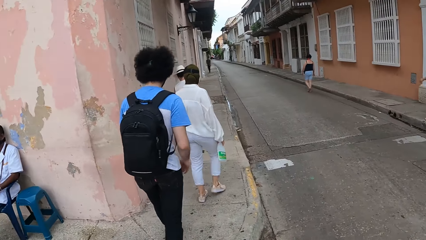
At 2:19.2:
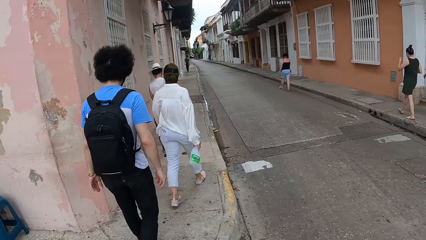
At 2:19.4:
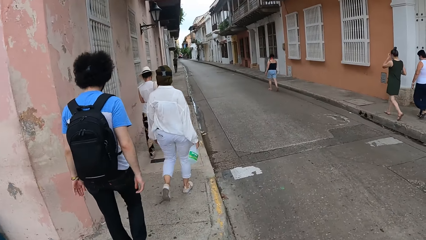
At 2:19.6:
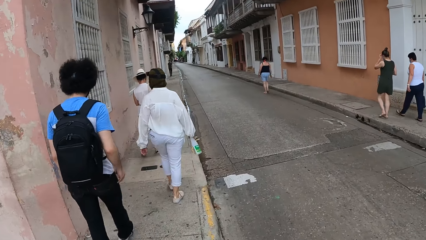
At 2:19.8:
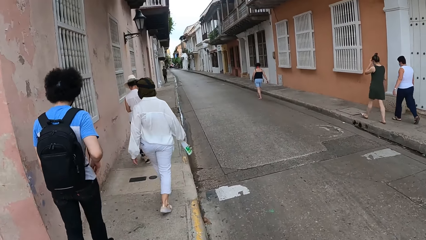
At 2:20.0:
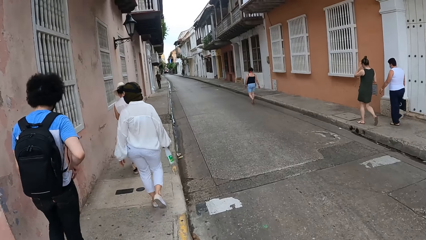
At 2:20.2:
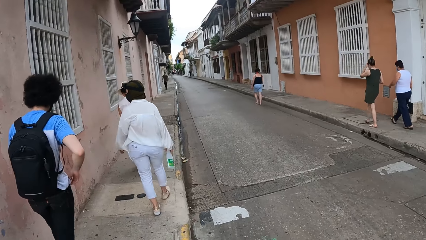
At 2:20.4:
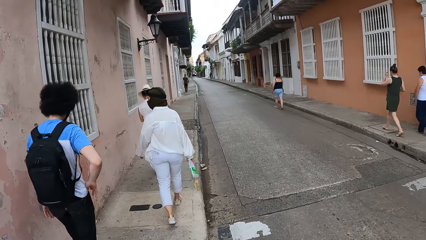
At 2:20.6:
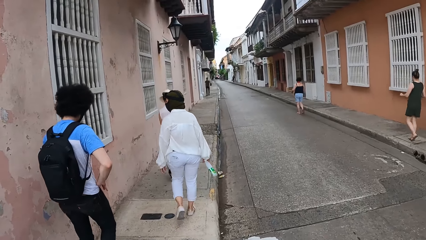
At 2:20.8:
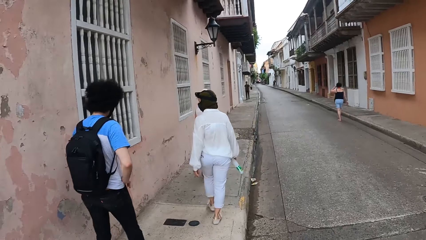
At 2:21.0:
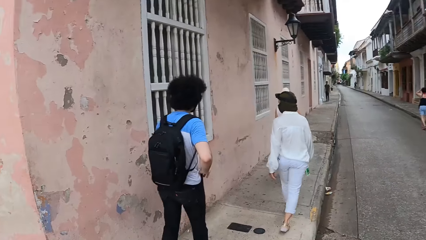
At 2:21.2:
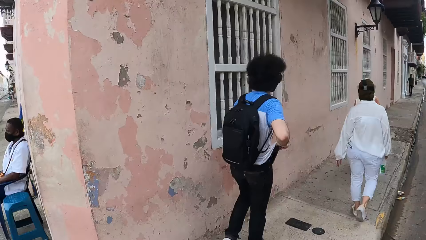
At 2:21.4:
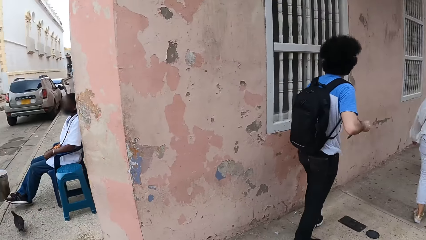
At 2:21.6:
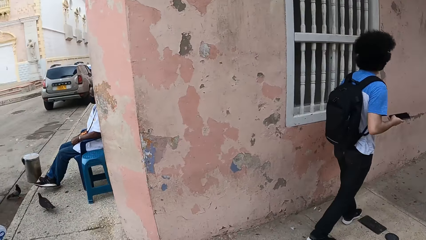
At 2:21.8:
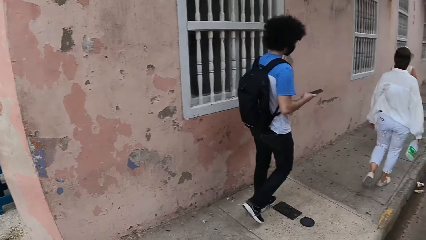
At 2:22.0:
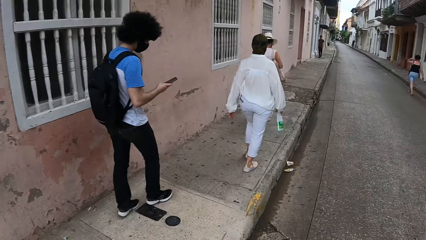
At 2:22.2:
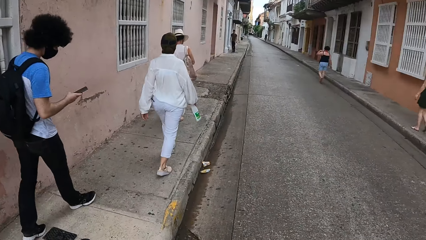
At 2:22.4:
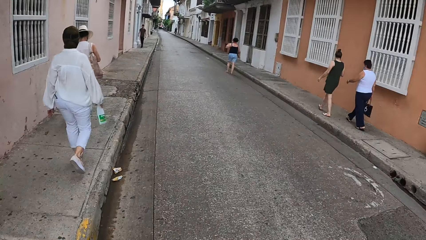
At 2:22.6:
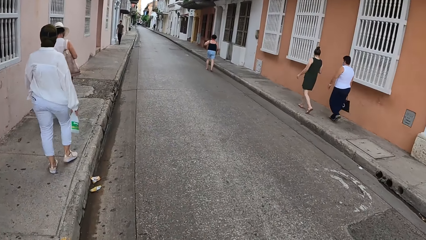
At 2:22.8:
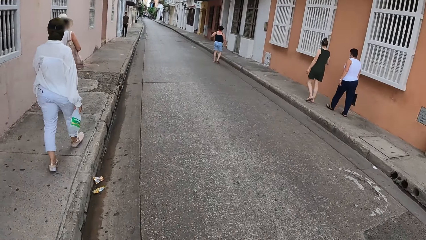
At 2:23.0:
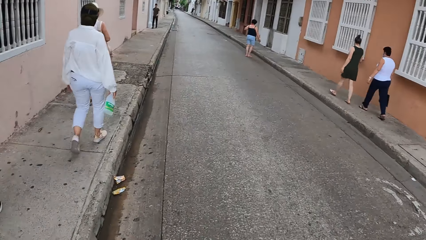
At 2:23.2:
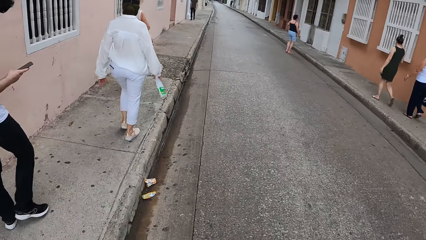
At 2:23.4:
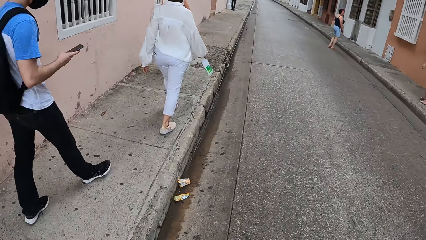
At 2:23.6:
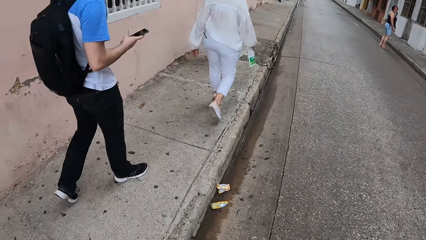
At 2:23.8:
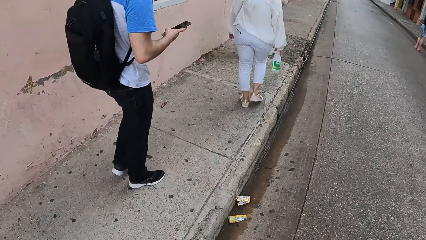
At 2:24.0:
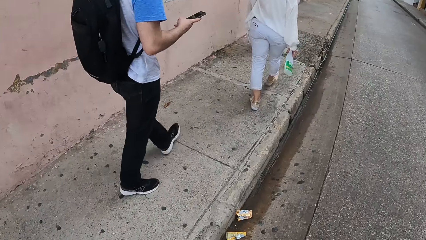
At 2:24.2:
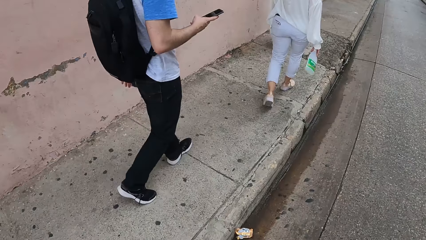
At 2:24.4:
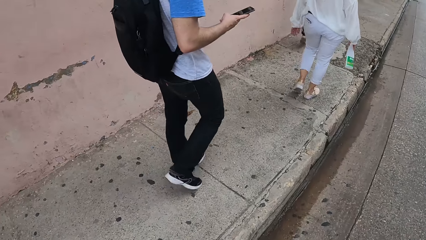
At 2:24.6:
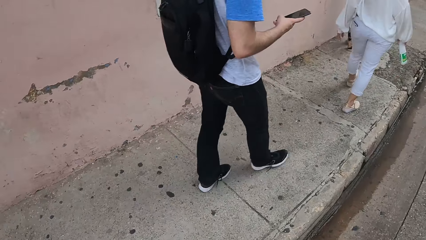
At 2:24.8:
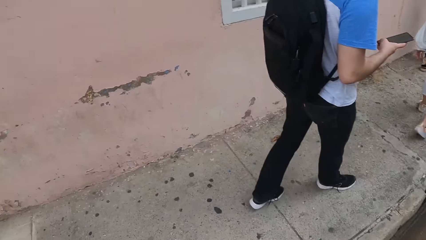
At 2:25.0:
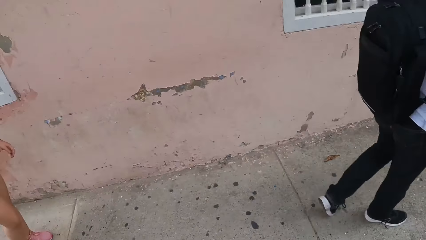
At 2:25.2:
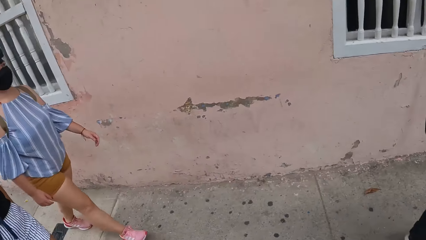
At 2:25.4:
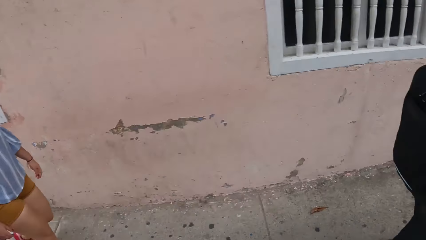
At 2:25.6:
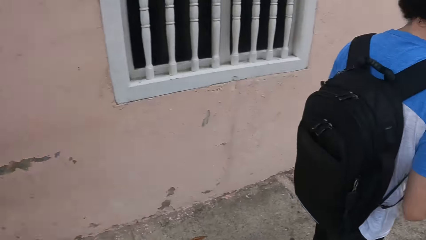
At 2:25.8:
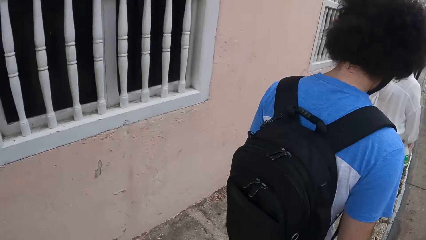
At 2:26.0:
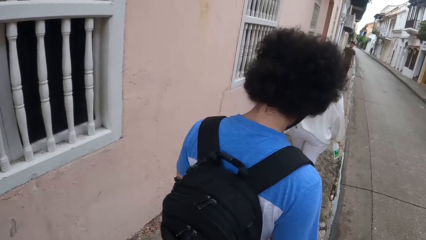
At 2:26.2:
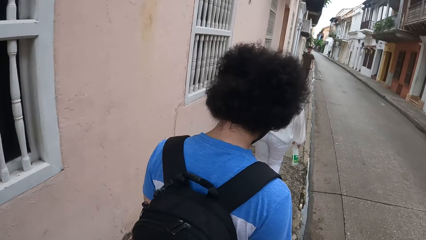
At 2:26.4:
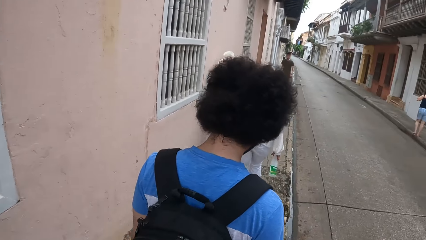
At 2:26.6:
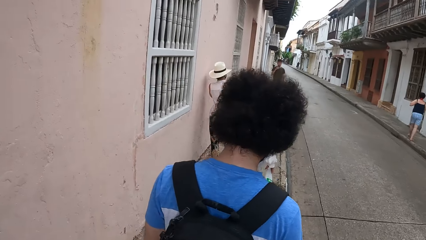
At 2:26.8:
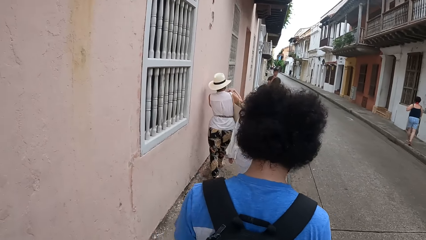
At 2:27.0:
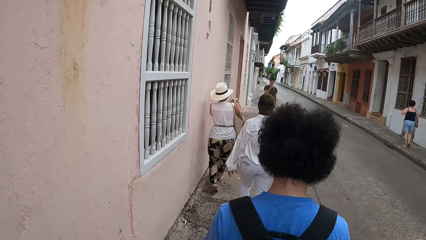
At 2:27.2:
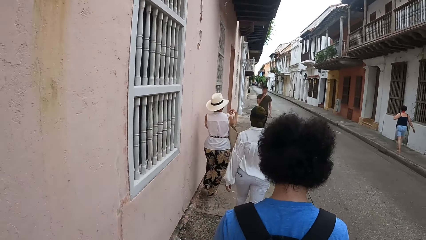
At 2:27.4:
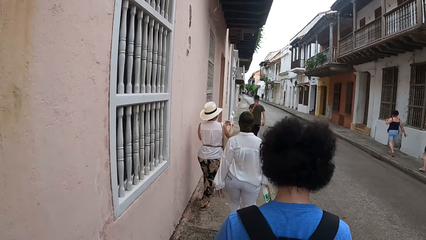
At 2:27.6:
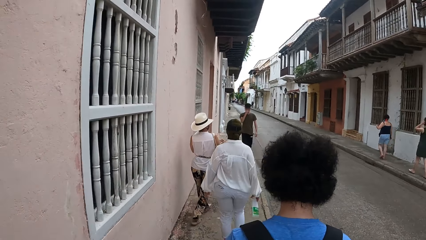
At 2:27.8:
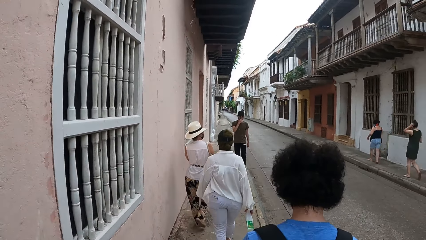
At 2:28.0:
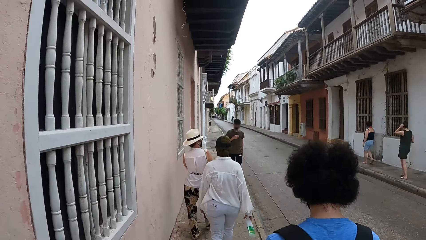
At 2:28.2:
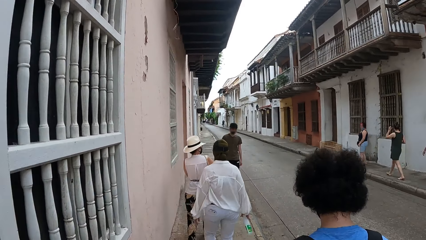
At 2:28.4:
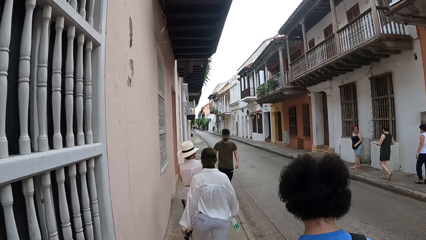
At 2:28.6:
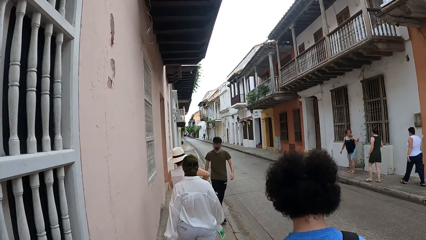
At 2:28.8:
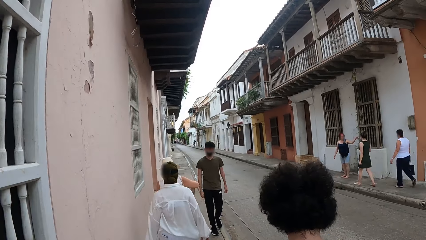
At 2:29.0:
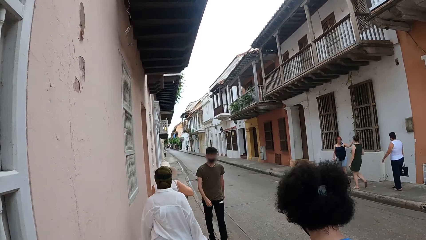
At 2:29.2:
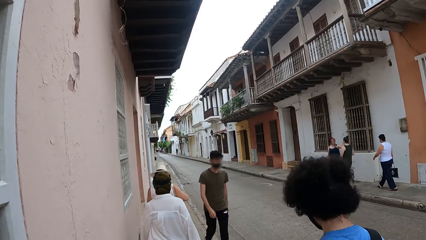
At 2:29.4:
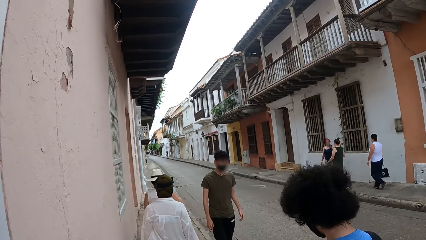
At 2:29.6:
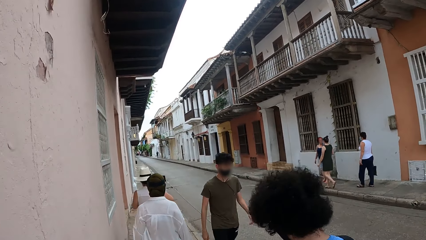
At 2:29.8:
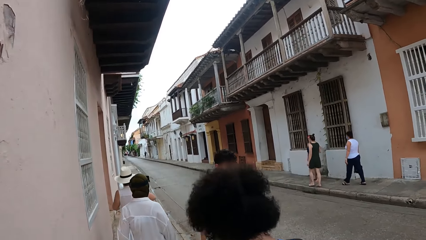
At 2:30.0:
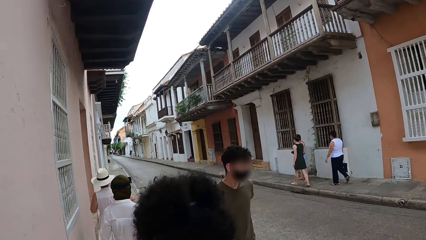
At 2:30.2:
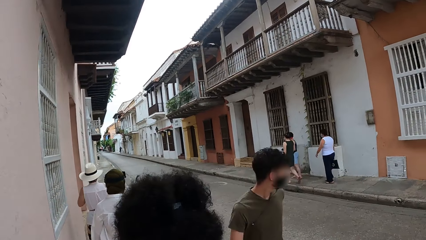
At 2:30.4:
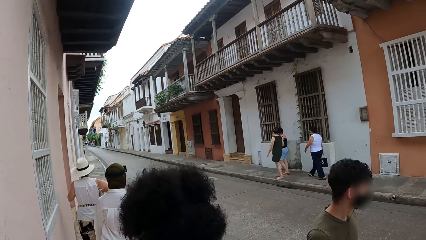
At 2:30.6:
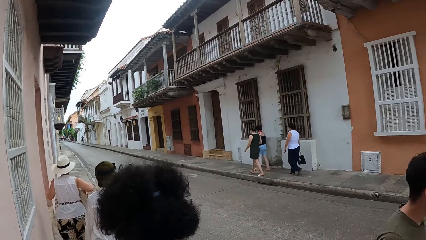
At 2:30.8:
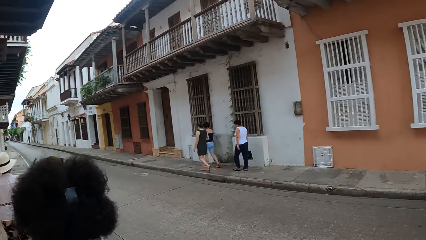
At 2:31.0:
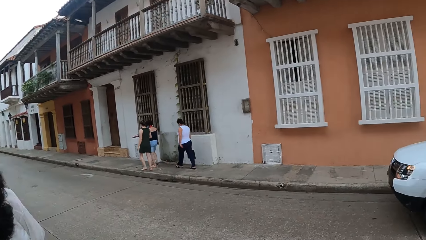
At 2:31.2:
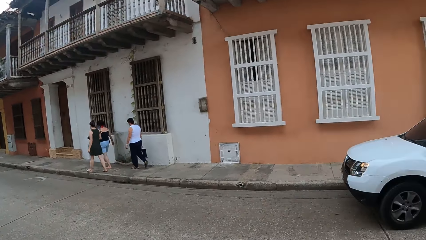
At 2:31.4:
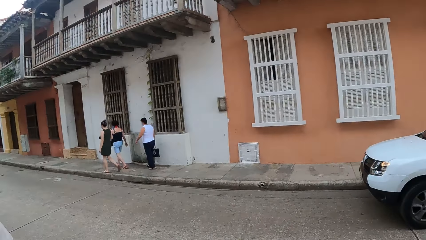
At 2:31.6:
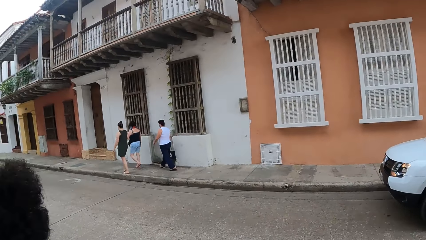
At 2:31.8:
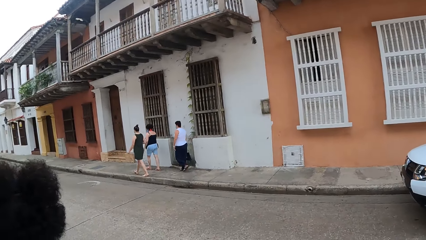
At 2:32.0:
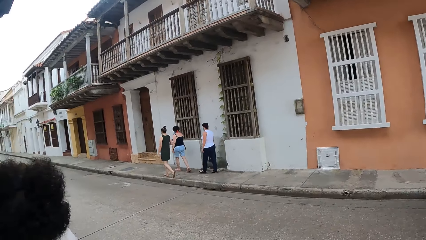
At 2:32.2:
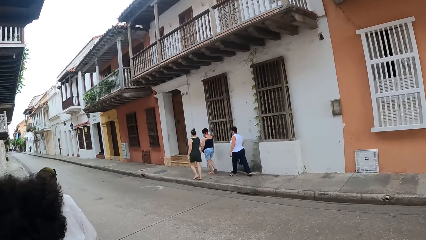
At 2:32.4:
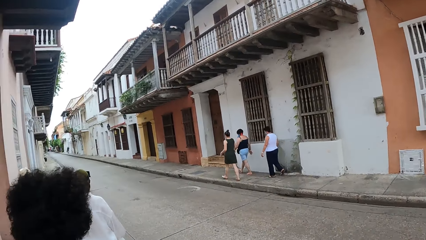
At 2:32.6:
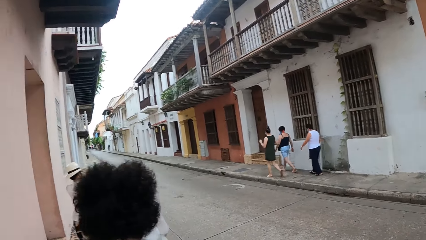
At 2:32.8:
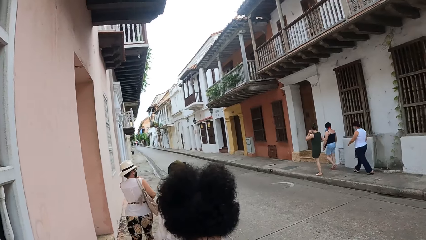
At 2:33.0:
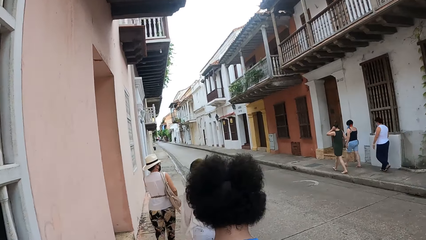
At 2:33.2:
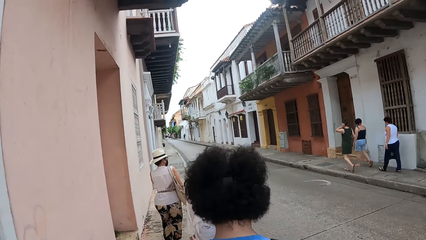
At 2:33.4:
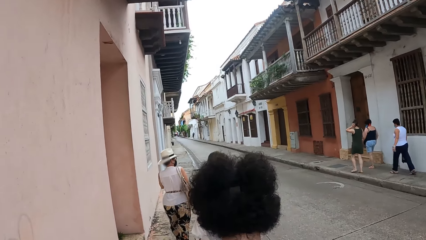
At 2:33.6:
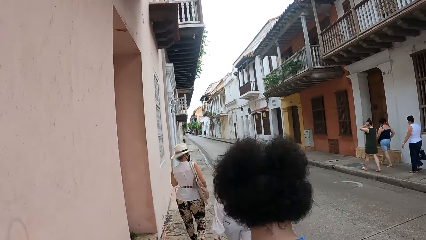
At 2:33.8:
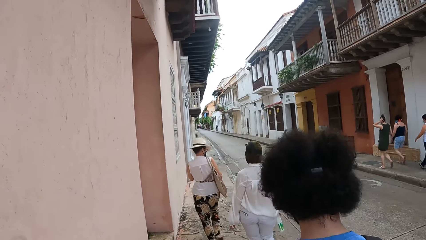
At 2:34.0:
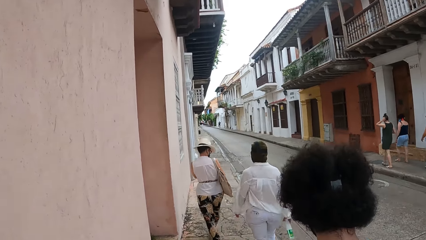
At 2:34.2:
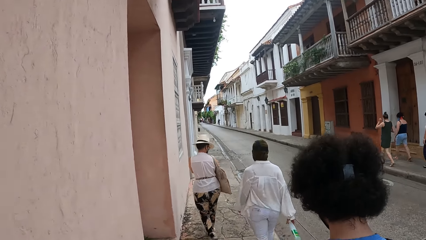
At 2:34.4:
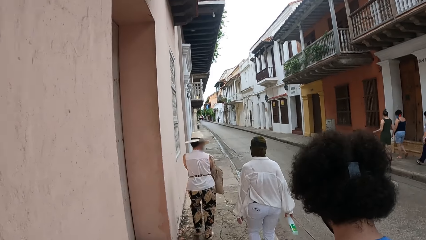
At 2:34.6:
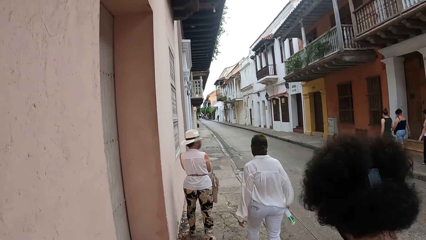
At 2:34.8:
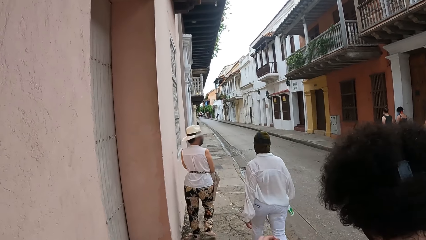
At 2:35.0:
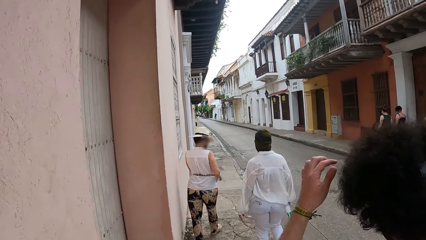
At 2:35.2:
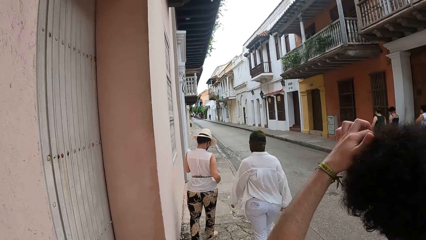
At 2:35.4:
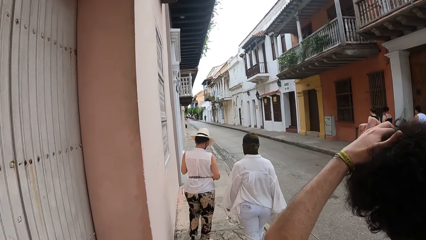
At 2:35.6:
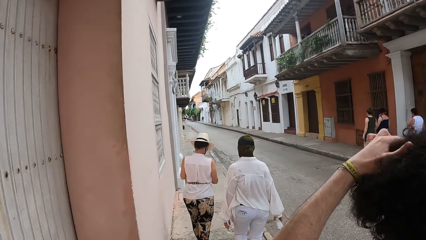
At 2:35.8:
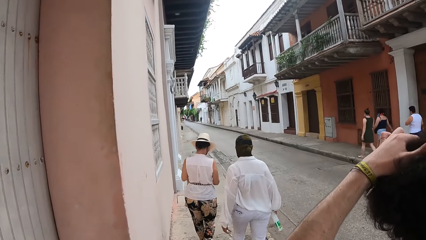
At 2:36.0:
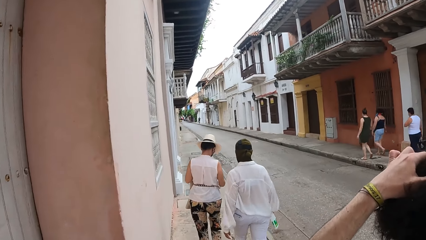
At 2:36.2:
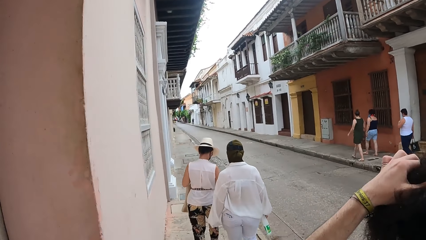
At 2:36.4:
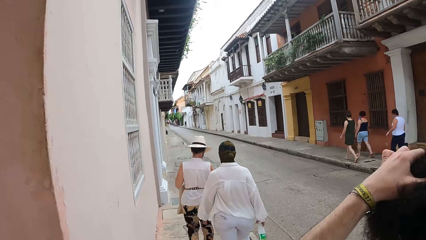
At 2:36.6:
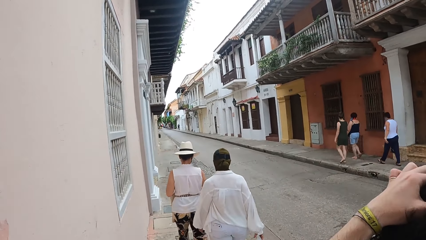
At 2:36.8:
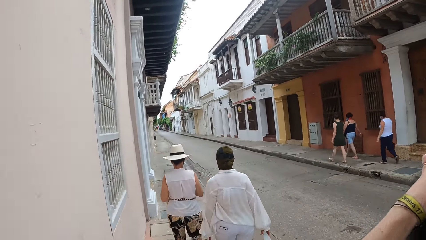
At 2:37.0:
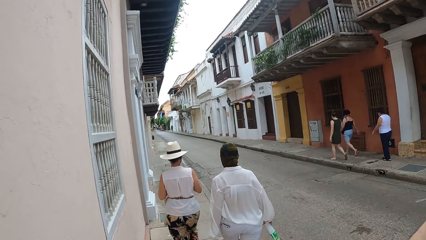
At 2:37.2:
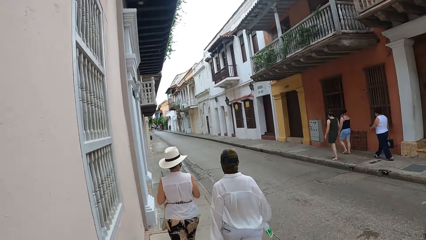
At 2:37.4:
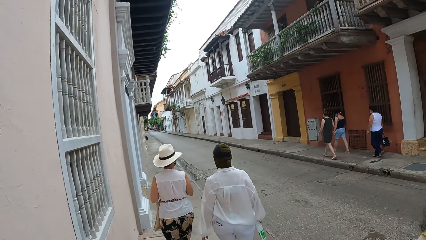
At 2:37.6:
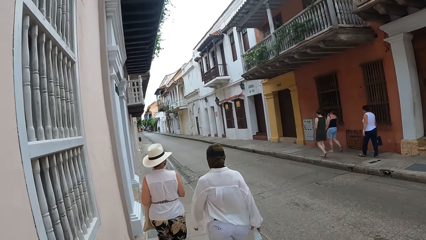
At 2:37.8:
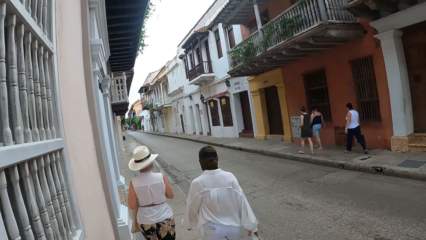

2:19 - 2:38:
A man removes the phone from the pocket, holds the phone on the hand and walks with the phone on the hand. The camera wearer walks on the pavement. They look at the buildings. The man scratches the head with the hand.
